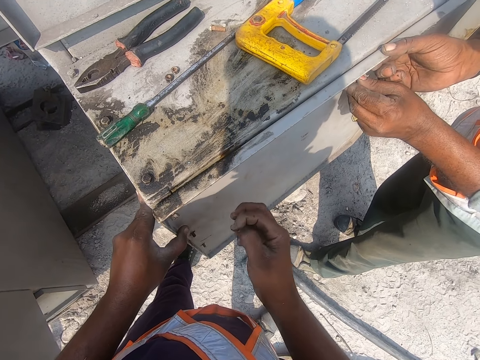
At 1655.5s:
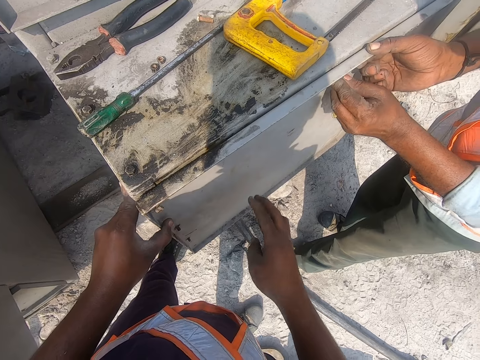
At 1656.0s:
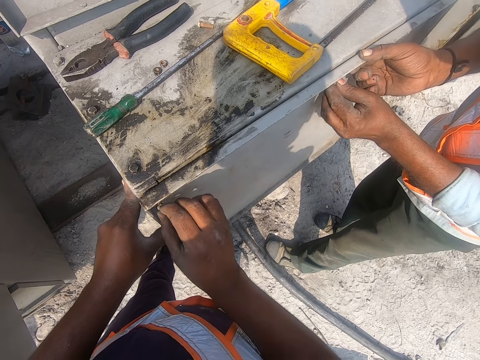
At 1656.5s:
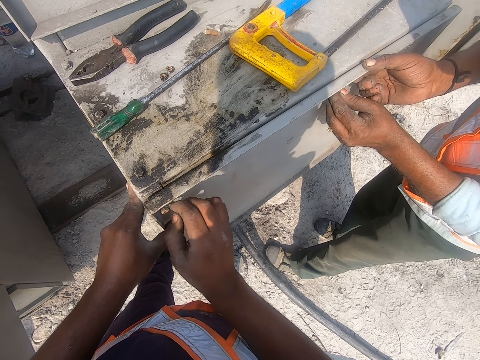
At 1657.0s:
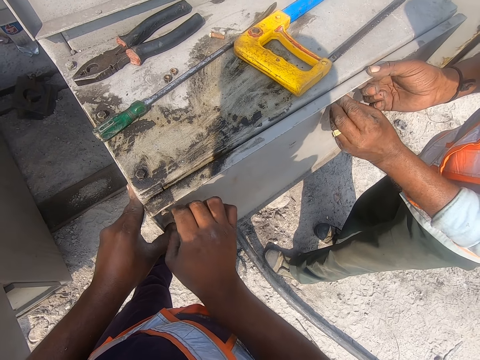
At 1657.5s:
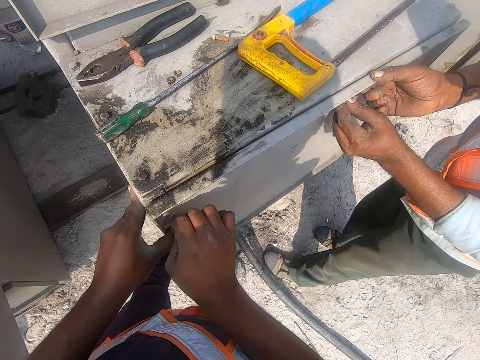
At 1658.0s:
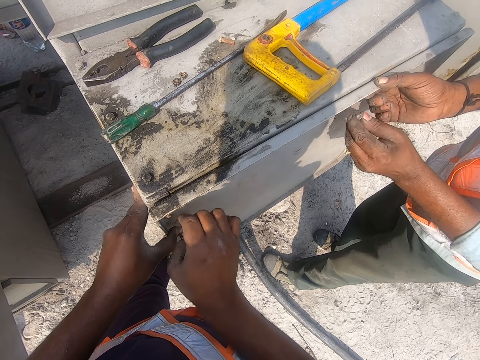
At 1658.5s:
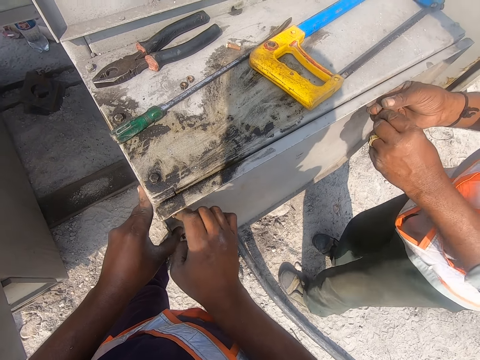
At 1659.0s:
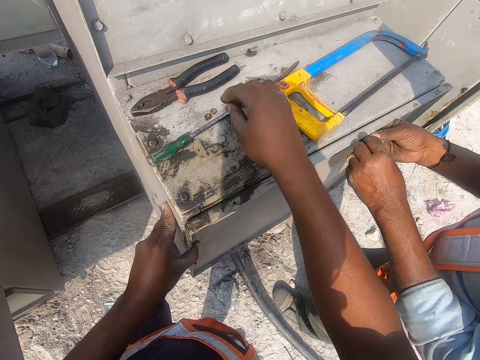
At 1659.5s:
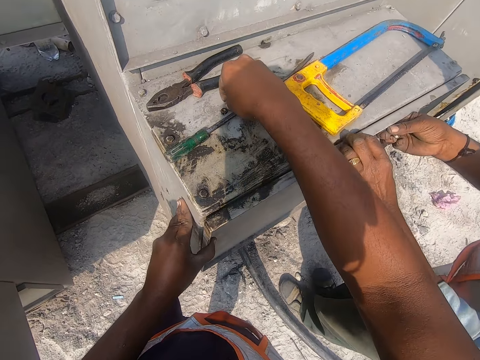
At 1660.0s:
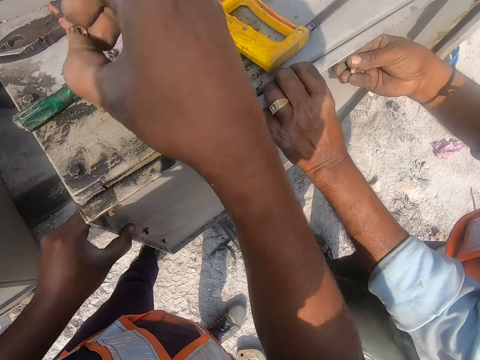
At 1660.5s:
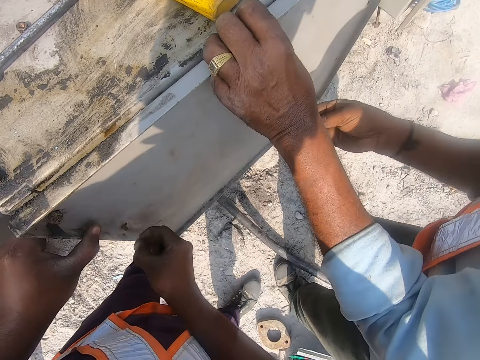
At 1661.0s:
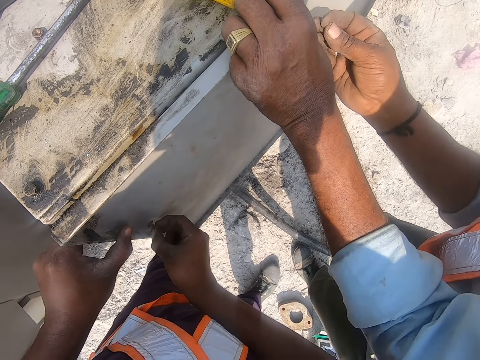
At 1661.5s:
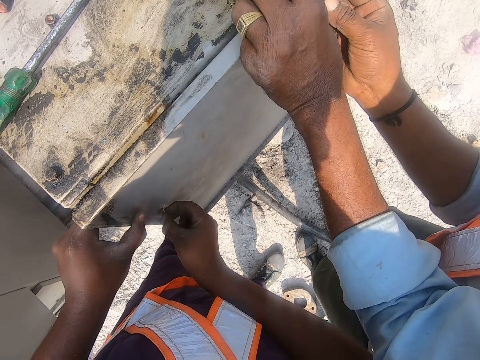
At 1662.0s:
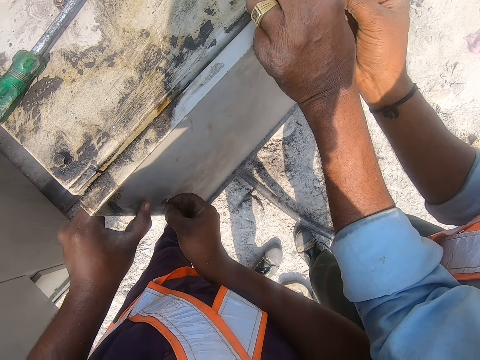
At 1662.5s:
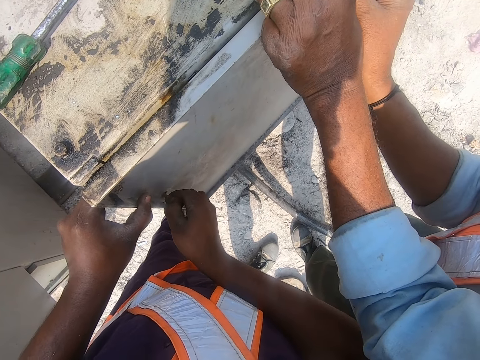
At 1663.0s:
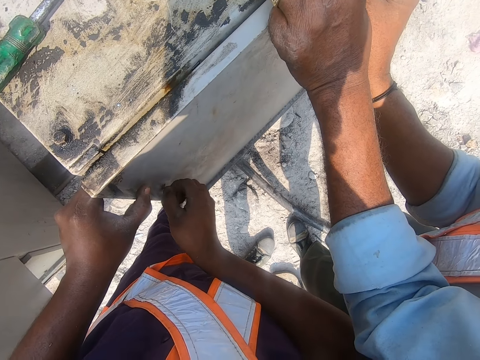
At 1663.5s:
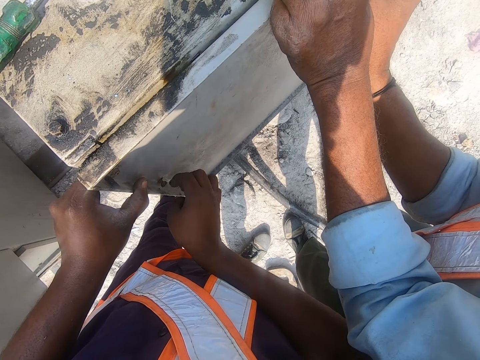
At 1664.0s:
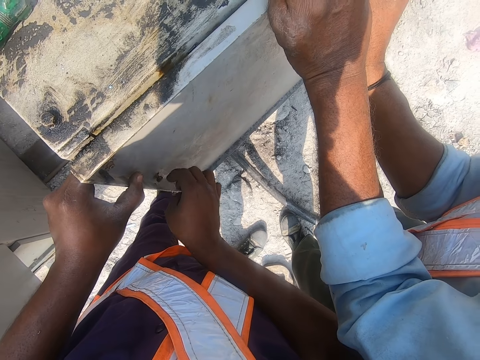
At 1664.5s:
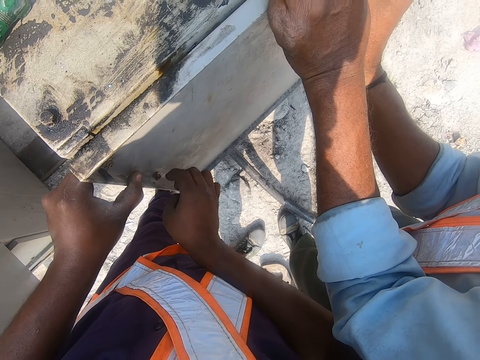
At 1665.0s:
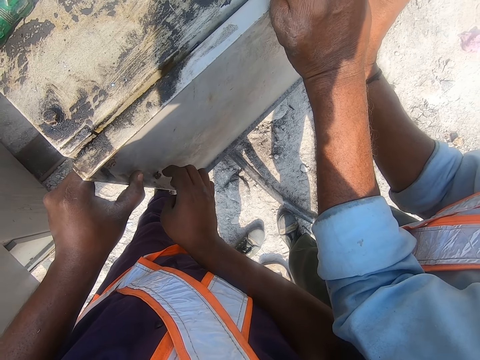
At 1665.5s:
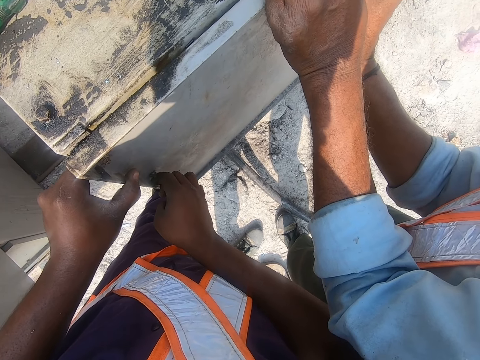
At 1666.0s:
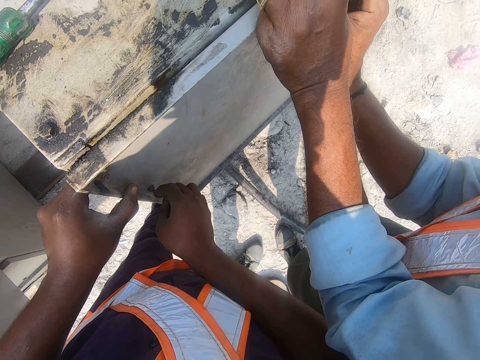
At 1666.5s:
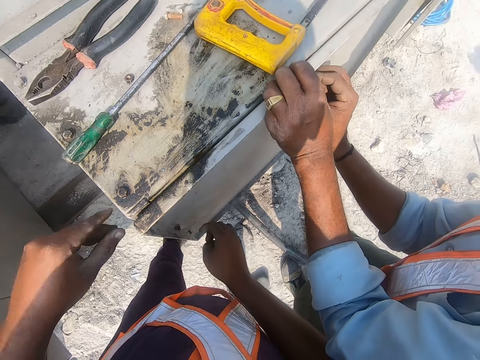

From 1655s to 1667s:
The camera wearer tightens the nut on the bolt. They turn the nut inside the screw. They pick up a nut. They tighten the nut on the bolt. They put the nut inside the screw on the metallic cabinet.

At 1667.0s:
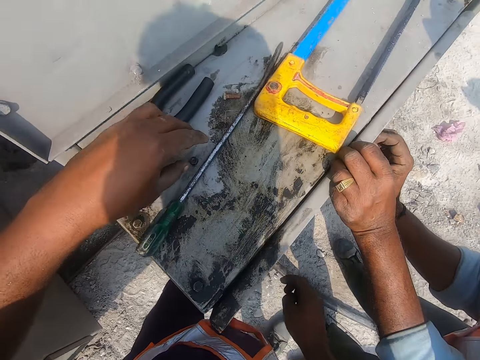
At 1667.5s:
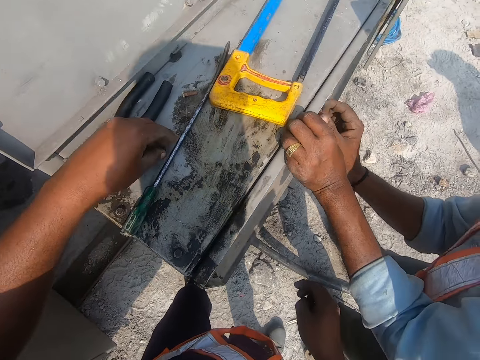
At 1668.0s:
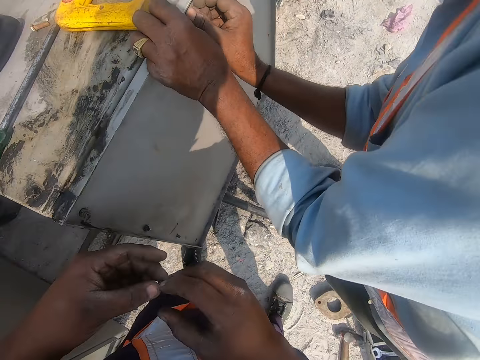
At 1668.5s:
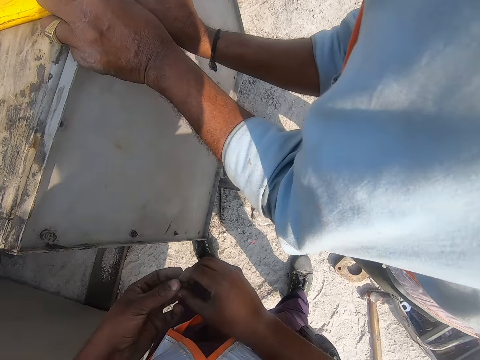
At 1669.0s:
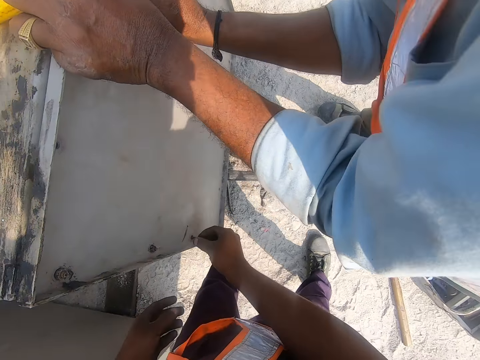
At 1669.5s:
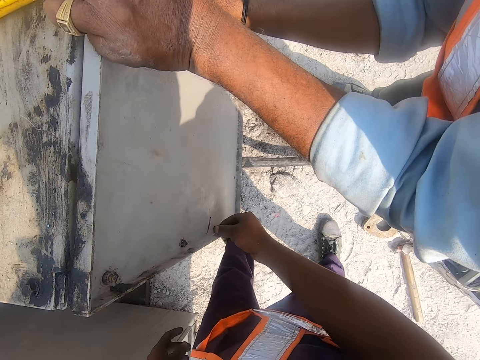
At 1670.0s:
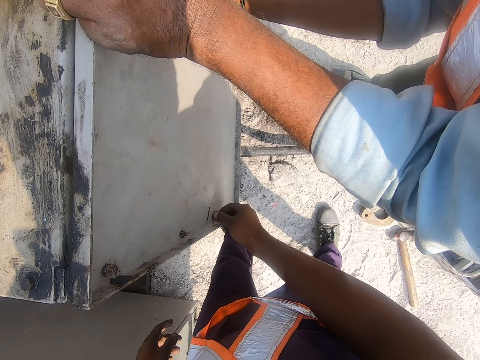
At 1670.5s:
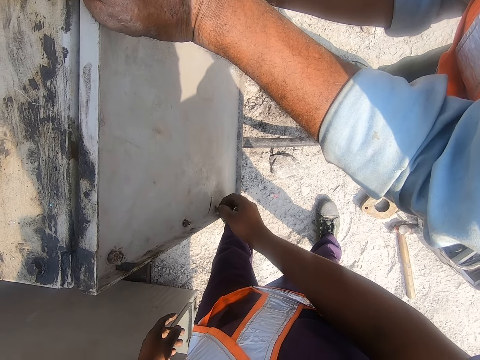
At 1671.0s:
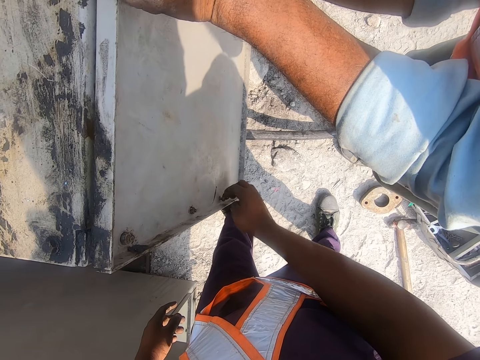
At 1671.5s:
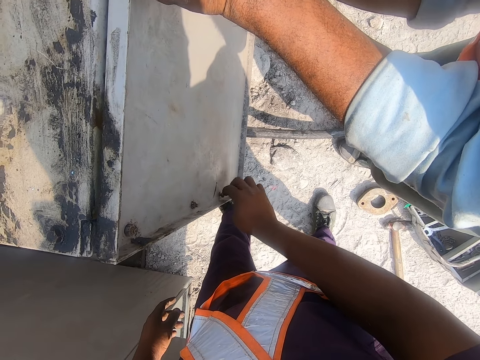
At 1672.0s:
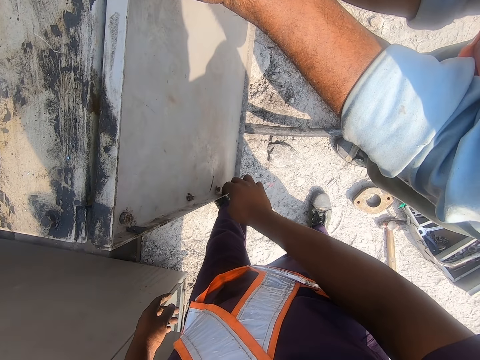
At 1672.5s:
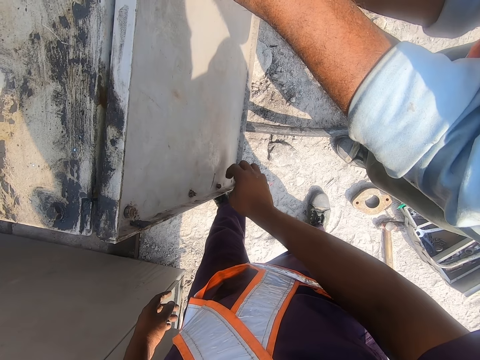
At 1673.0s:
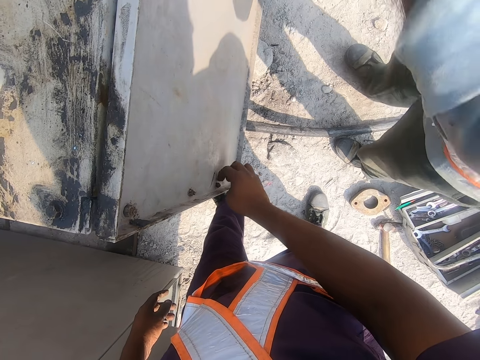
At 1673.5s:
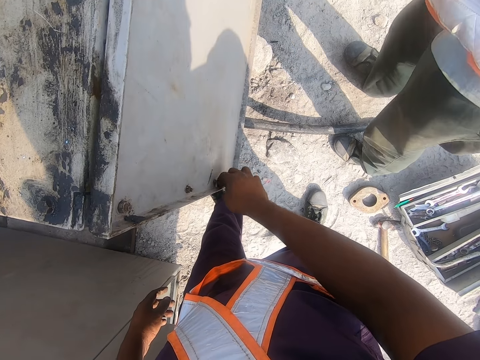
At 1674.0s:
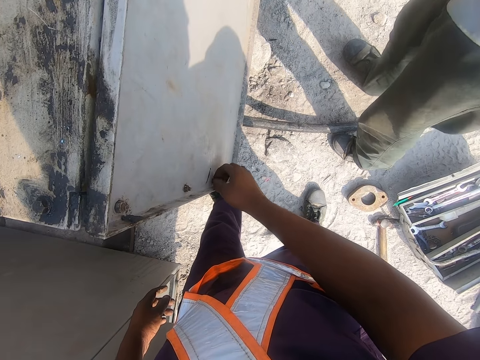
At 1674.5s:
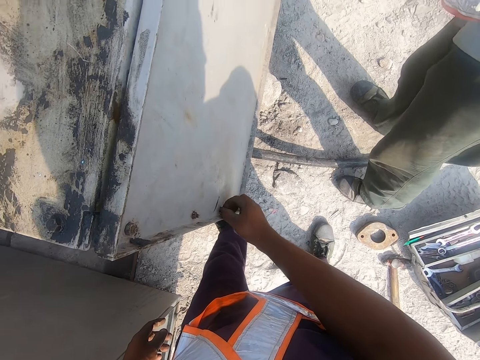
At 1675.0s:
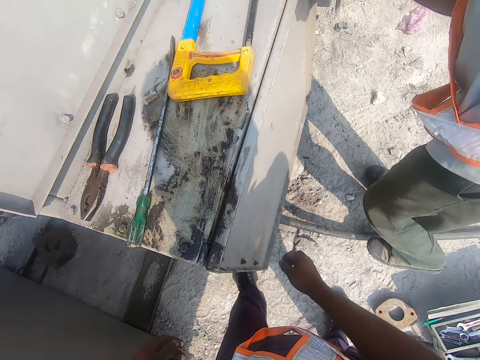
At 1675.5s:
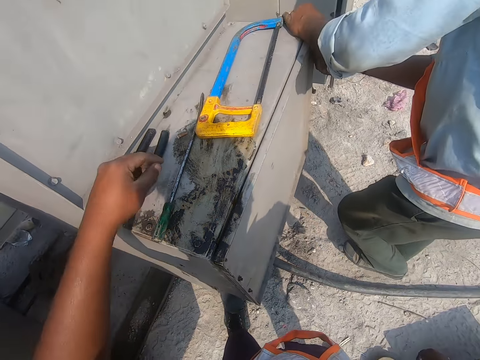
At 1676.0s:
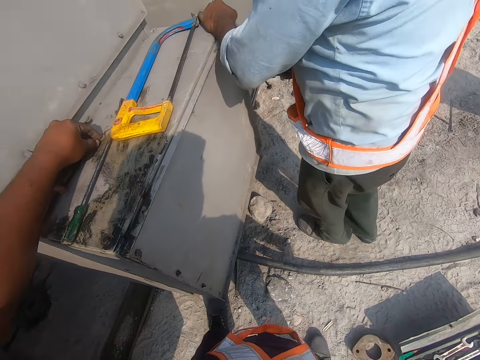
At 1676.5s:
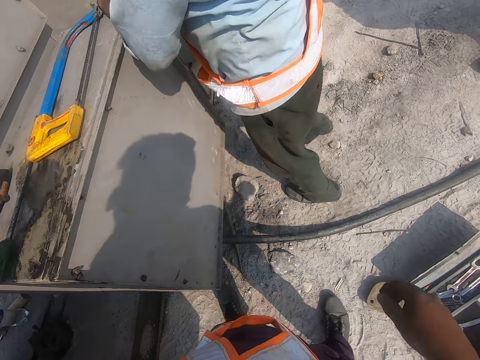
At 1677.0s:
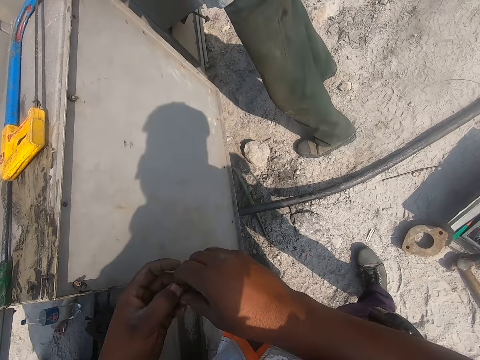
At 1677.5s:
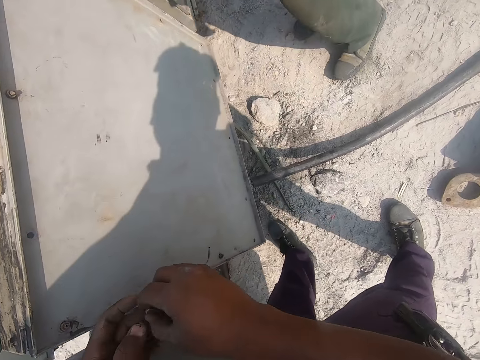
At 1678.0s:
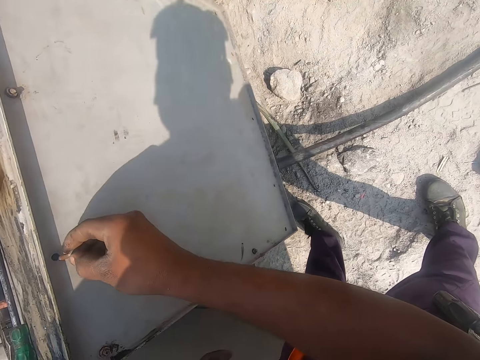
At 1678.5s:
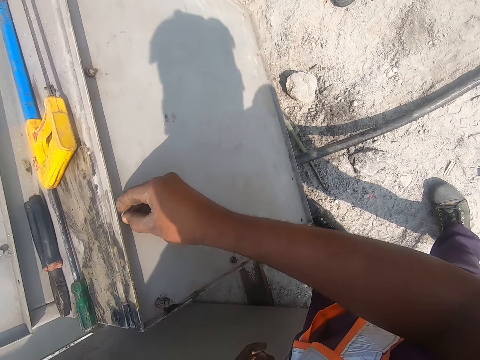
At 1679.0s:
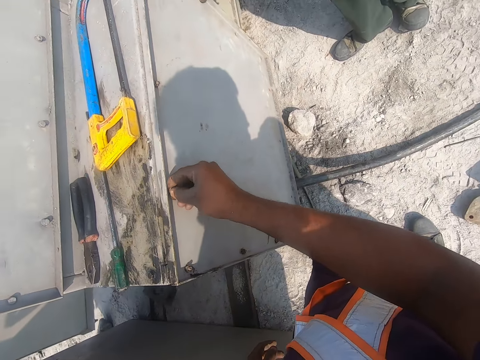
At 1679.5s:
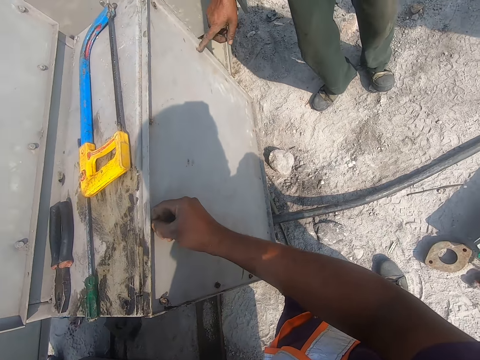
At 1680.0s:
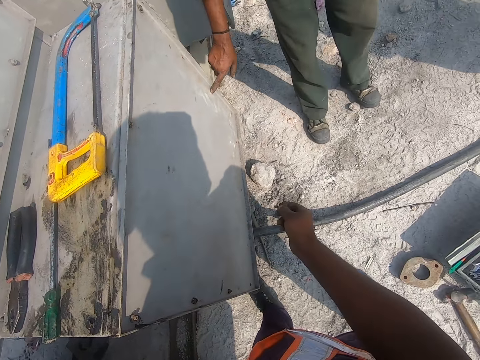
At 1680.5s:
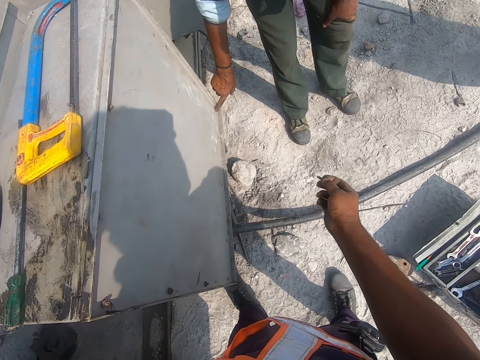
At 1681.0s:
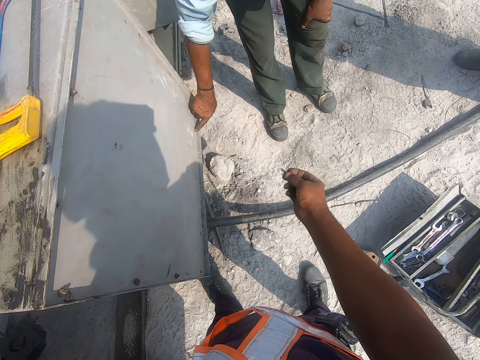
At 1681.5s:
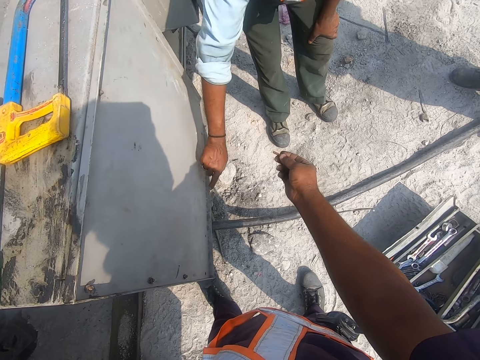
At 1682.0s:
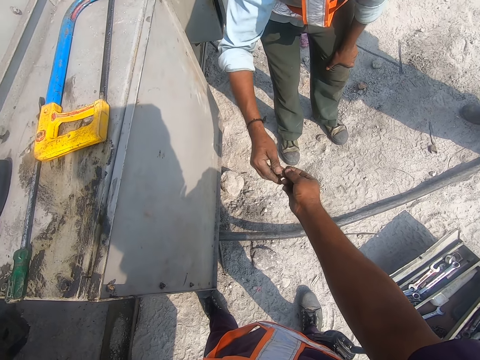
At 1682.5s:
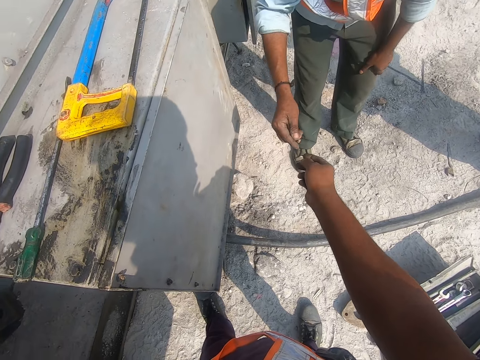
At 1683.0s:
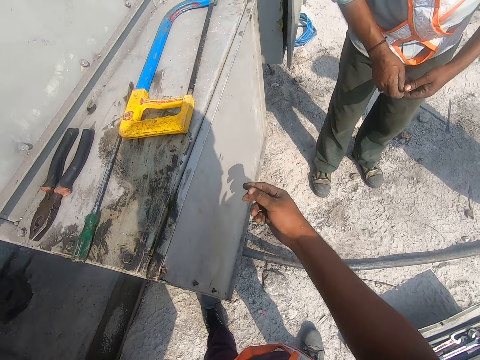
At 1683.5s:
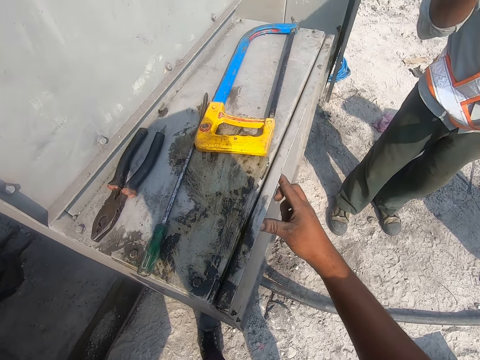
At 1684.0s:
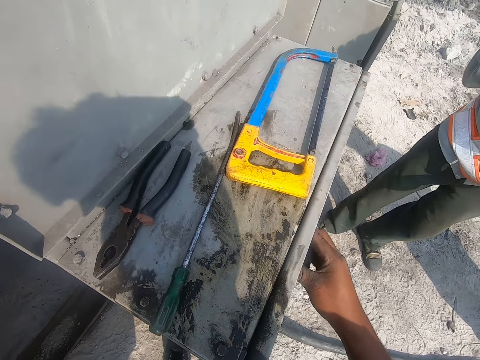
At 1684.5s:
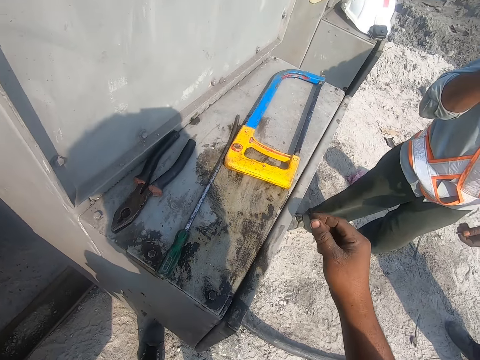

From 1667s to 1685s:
The camera wearer picks up a nut. A man puts a nut inside a screw on the metallic cabinet. The camera wearer passes the nut to his right hand. He tightens the nut on the bolt. He puts the nut inside a screw on the metallic cabinet. He turns the nut inside the screw on the metallic cabinet. He picks up a bolt or screw. He passes the screw to his right hand. He puts the screw inside a hole in the metallic cabinet. The man counts holes on the metallic cabinet. The camera wearer converses with the man and gives the bolt to the man. The man passes the screw to his right hand. The camera wearer holds the metallic cabinet with his hand.
